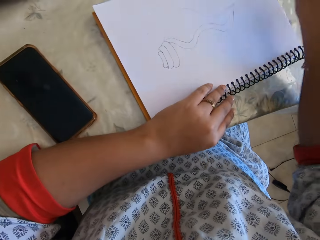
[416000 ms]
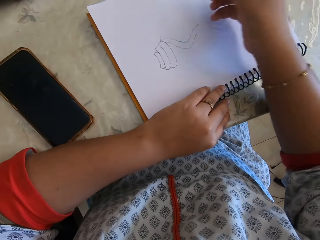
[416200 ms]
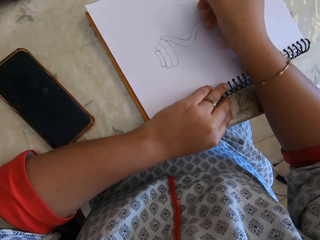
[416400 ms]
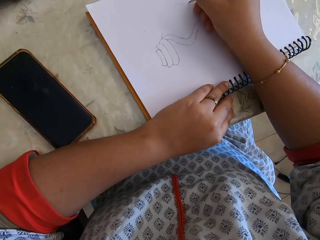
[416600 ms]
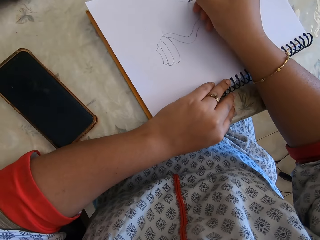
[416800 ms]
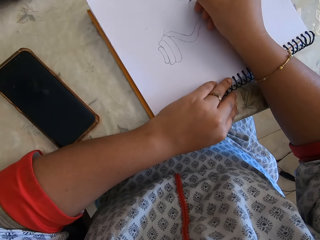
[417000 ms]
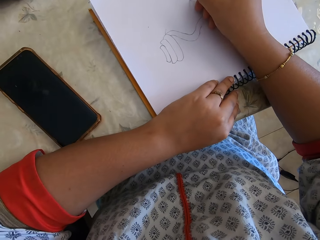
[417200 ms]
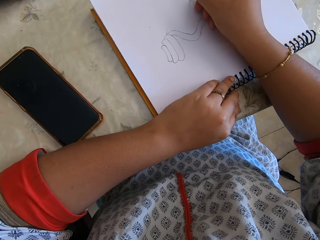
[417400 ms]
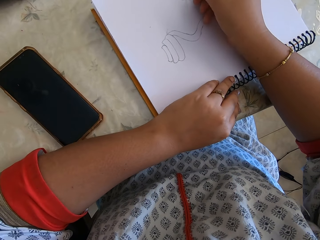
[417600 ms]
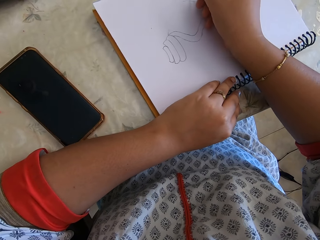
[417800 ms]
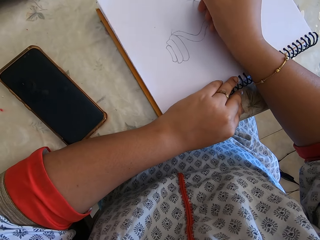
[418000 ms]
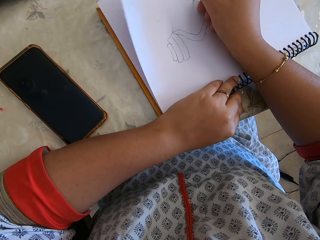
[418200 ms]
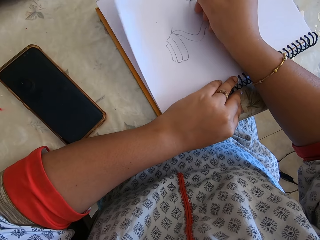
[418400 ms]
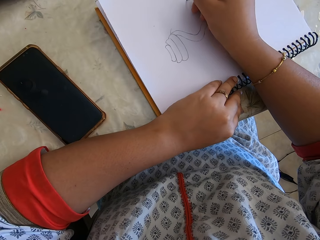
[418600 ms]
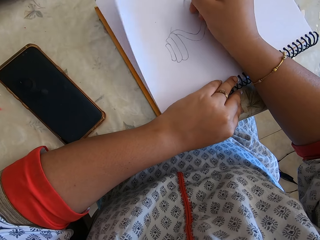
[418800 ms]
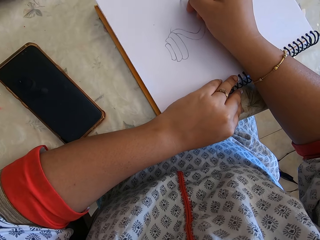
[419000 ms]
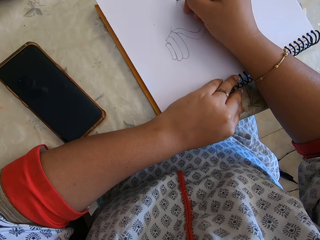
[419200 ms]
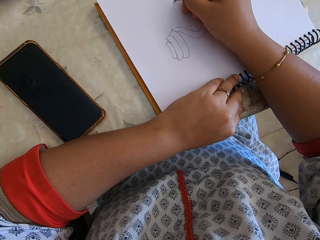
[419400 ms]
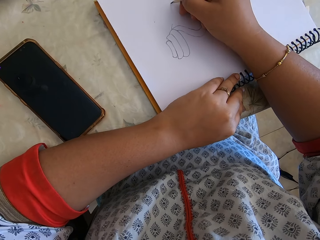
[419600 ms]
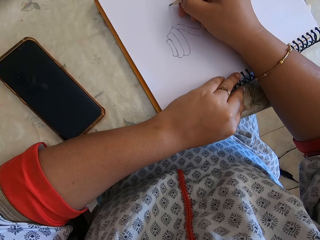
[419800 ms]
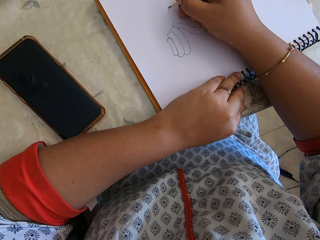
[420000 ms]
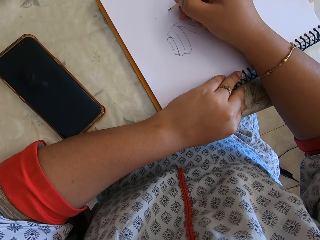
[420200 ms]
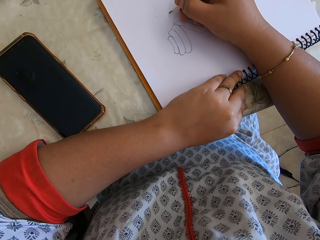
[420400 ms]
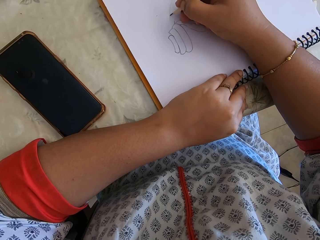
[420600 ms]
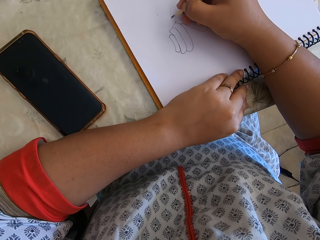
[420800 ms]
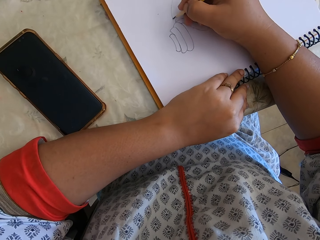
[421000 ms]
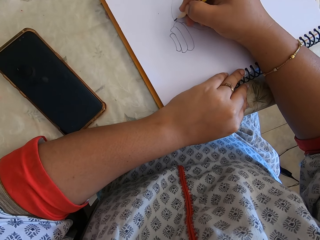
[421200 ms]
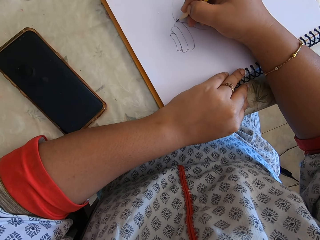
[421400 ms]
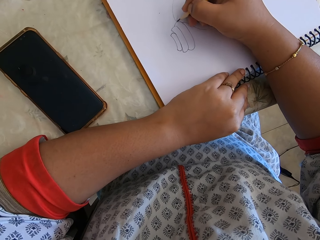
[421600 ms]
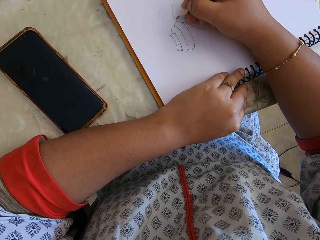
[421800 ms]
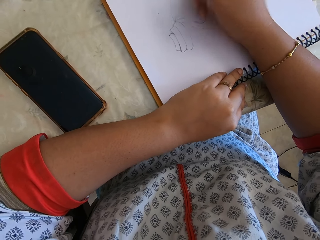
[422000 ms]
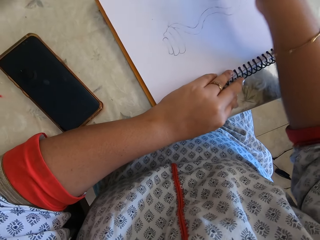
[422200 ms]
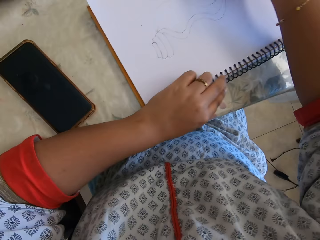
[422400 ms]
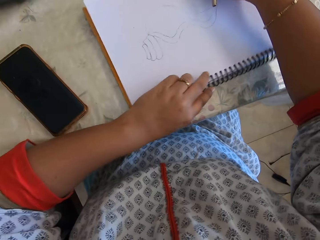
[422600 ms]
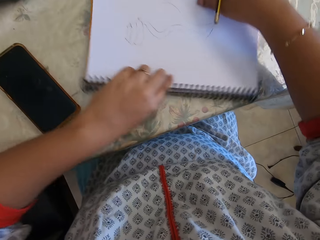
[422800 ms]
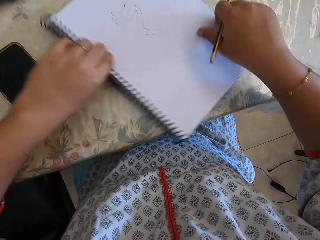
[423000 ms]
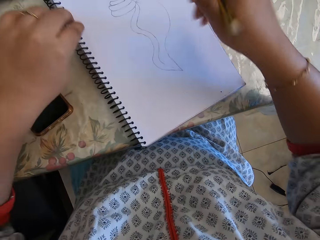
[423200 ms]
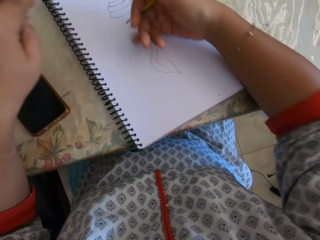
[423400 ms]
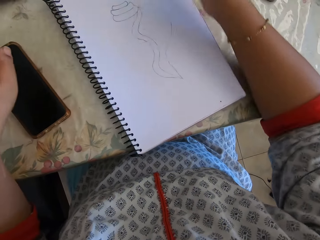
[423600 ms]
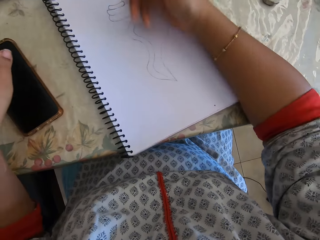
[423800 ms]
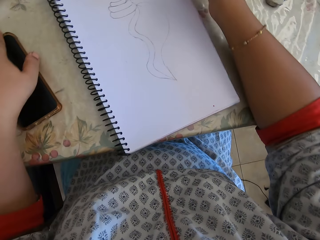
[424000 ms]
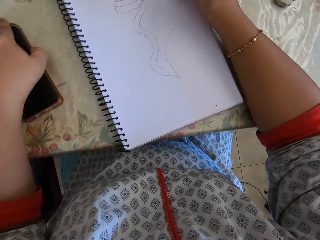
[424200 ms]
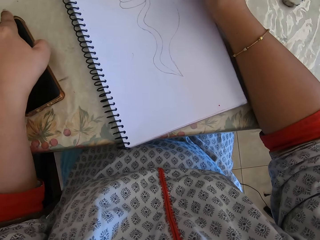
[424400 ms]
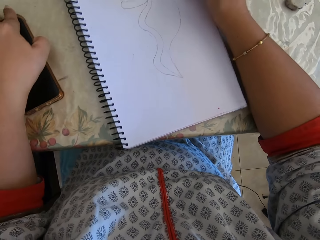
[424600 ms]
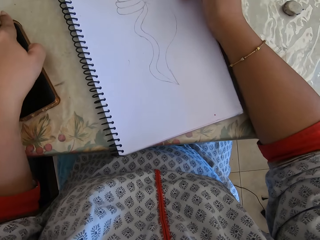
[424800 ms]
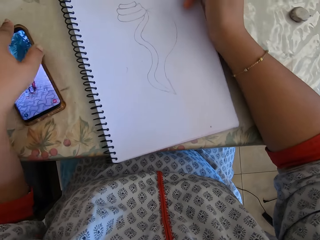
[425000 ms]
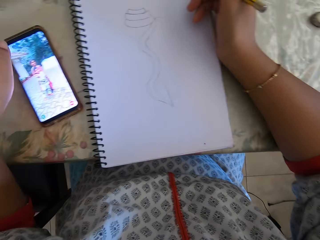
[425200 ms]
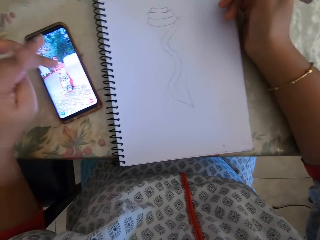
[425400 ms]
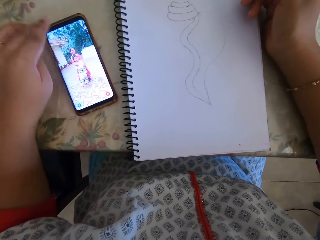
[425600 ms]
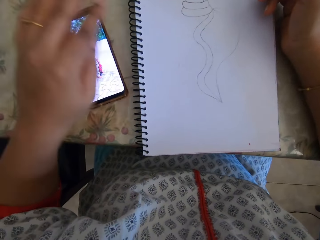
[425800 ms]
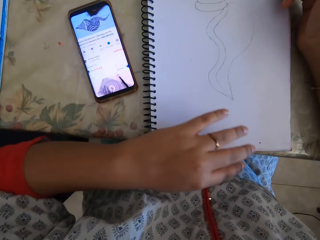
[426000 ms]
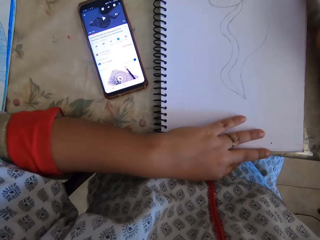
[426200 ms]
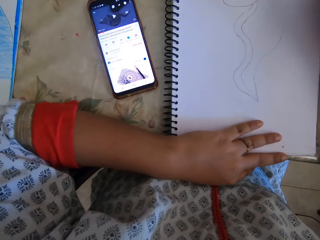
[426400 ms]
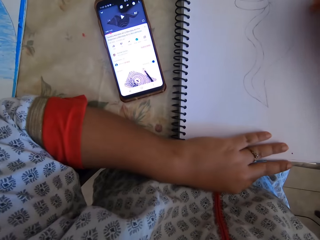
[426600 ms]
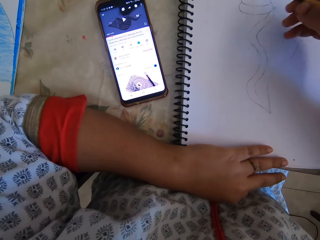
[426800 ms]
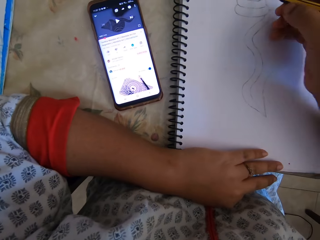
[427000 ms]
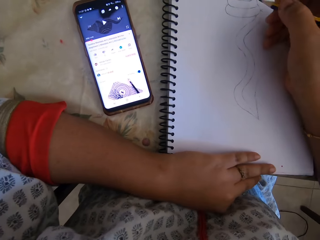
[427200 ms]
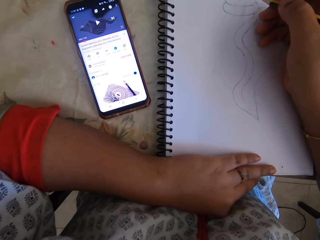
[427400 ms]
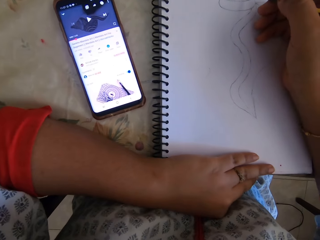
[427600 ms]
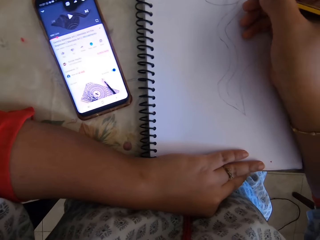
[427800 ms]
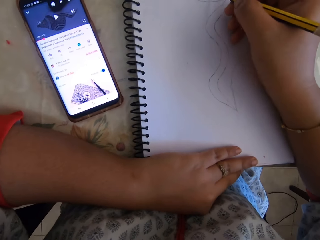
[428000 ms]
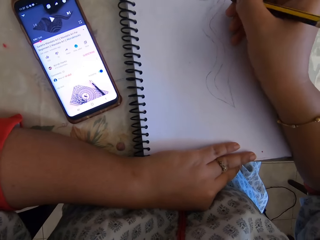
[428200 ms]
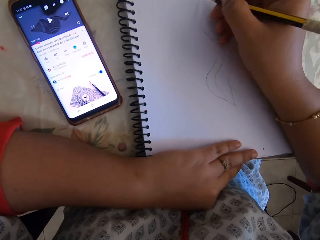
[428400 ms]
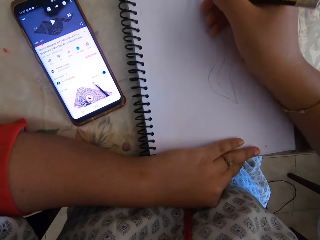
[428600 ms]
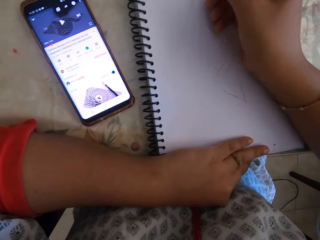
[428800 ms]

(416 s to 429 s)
The camera wearer erases the drawing. They draw with a pencil on the notebook. They turn the notebook. They check the phone. They touch the phone.

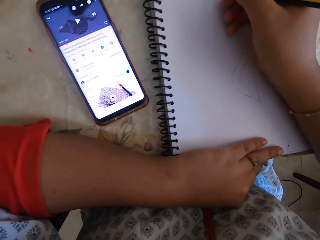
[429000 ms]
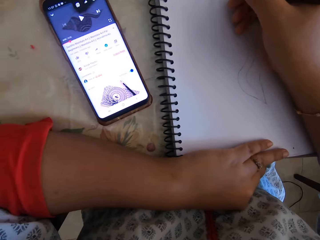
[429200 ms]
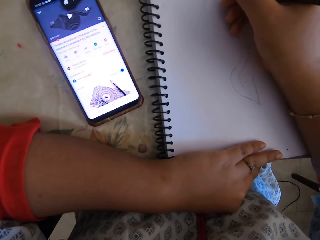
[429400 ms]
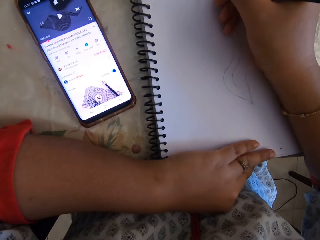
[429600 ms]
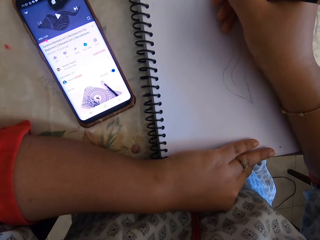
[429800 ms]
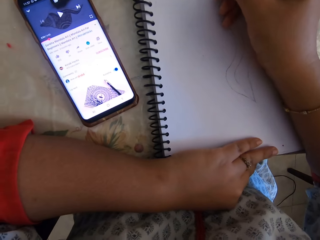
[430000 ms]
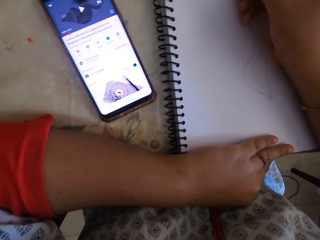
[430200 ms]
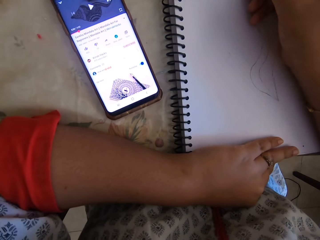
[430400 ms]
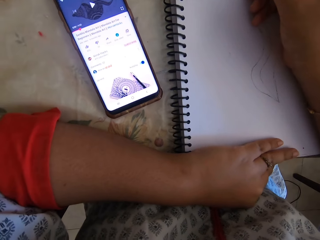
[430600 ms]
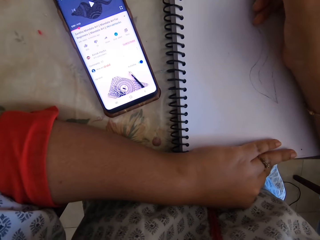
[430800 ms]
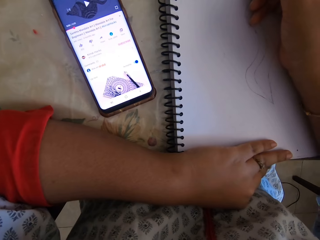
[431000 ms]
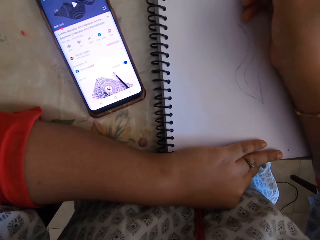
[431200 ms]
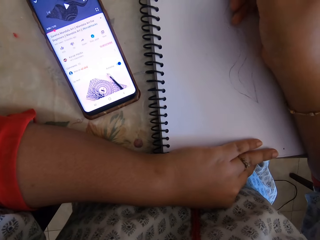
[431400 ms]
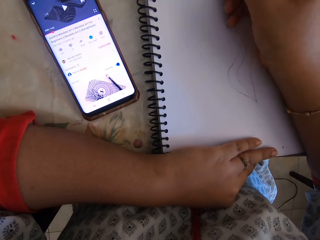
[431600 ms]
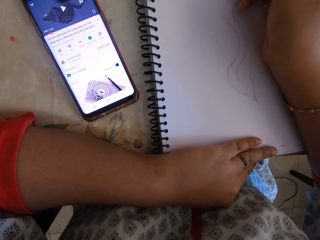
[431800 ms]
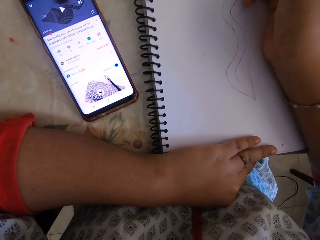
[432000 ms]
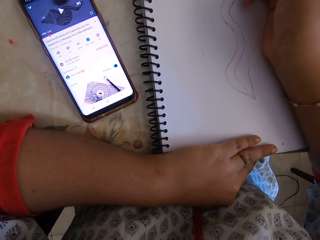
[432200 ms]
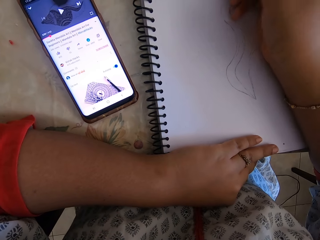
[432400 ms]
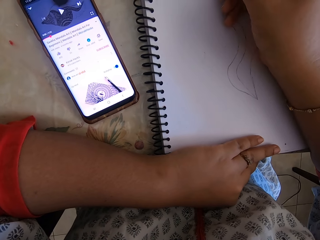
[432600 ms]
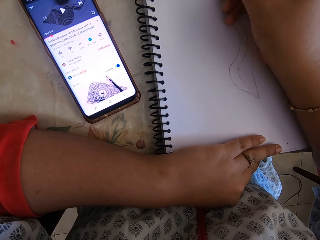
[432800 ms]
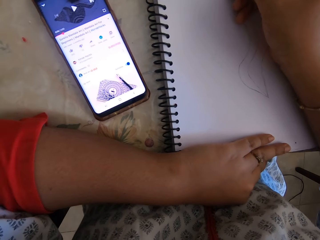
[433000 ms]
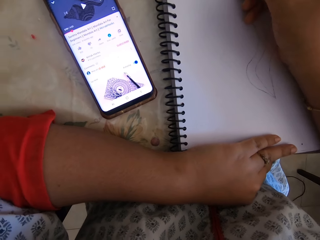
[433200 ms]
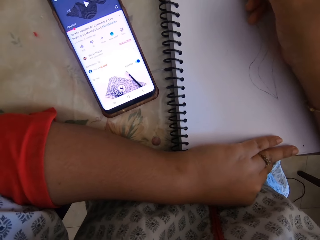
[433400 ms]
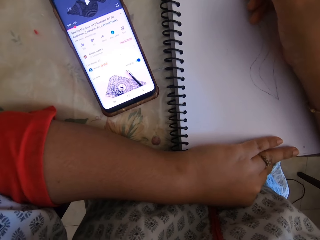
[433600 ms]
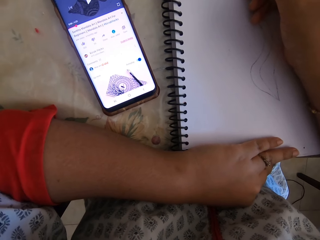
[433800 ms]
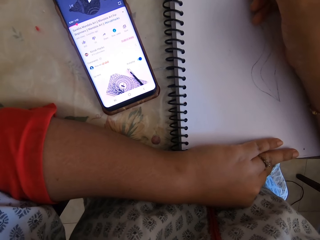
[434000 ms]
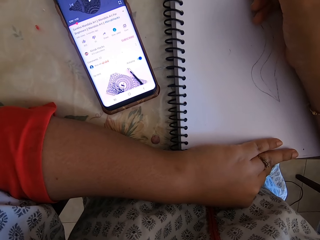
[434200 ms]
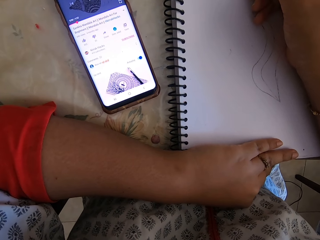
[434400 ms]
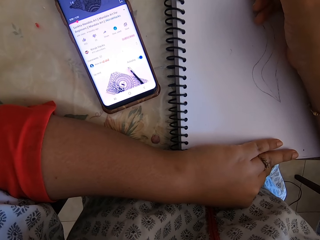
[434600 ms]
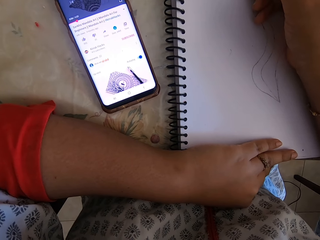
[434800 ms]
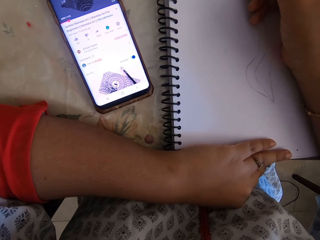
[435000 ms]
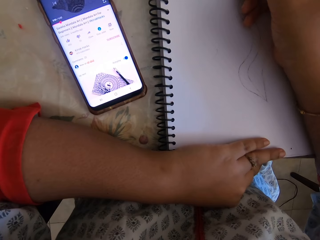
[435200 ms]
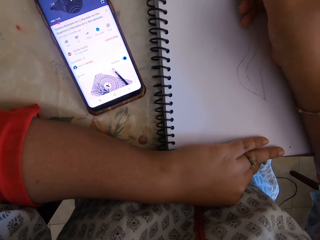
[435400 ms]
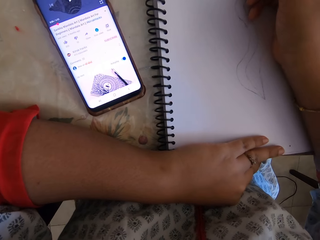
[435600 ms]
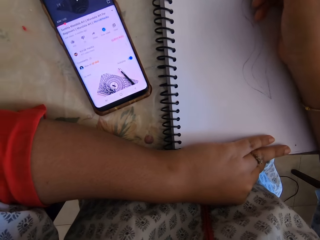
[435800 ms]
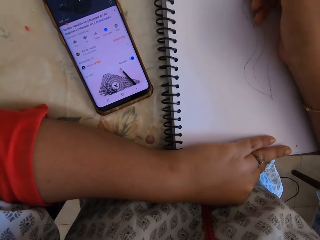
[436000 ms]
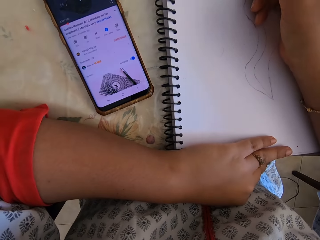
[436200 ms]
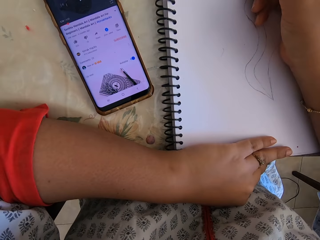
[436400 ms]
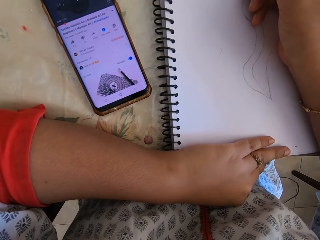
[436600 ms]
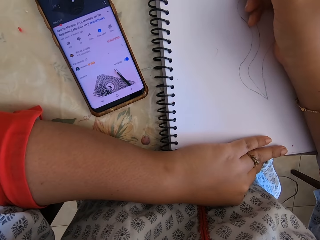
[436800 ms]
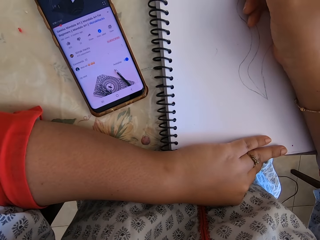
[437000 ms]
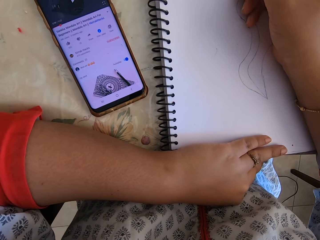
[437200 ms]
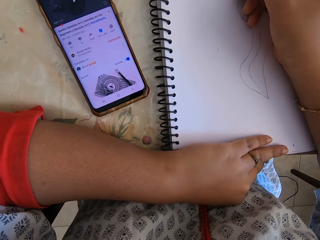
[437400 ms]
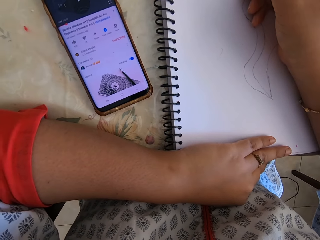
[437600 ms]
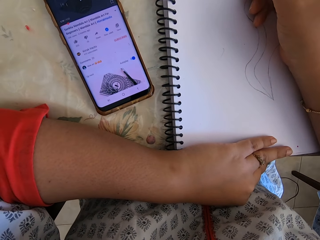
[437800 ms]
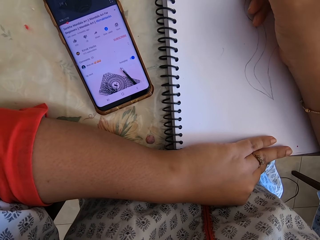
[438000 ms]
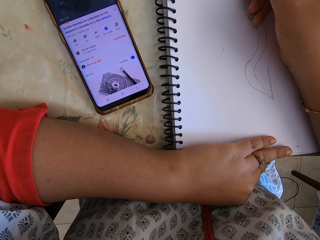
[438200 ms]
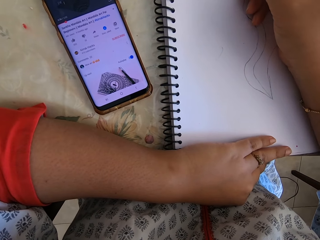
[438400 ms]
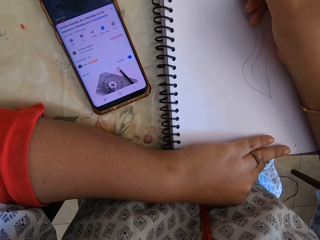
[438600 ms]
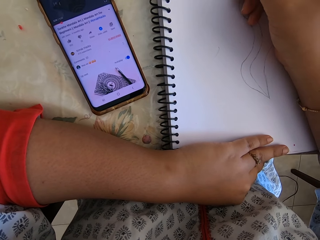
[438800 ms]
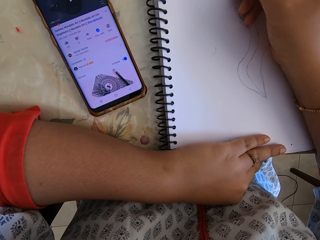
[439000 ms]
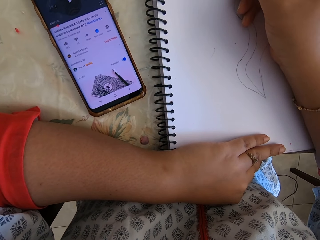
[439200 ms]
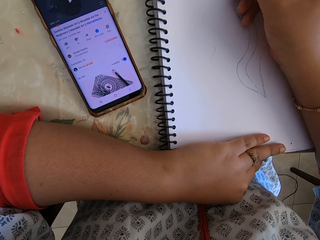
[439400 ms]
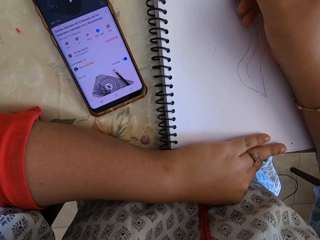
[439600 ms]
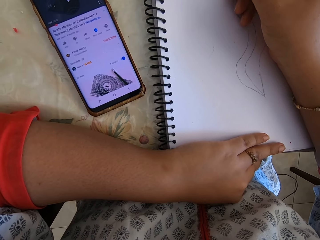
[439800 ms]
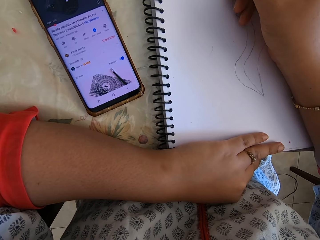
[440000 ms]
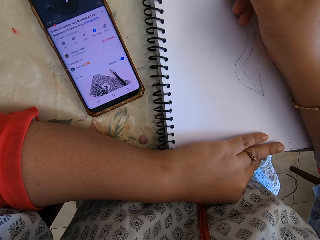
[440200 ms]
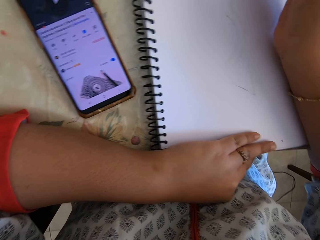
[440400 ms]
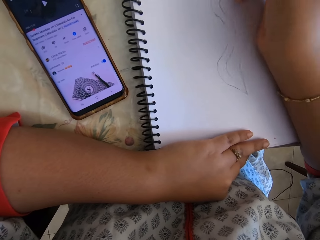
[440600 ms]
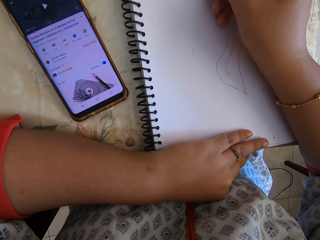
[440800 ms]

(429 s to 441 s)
The camera wearer draws with a pencil on the notebook.
